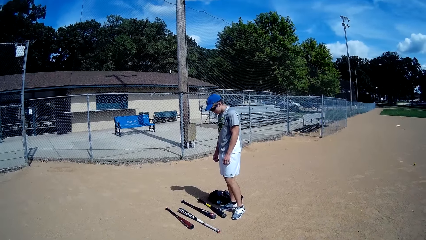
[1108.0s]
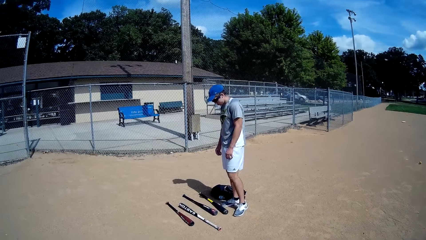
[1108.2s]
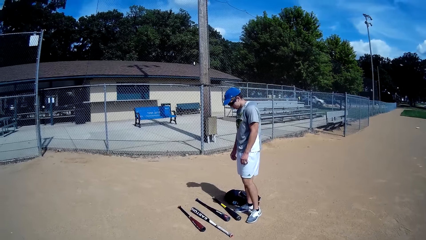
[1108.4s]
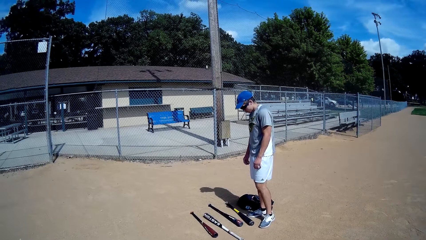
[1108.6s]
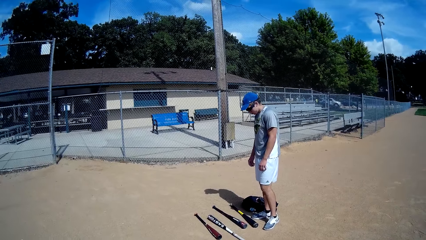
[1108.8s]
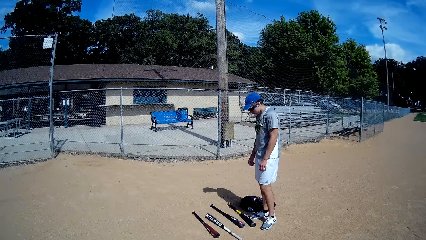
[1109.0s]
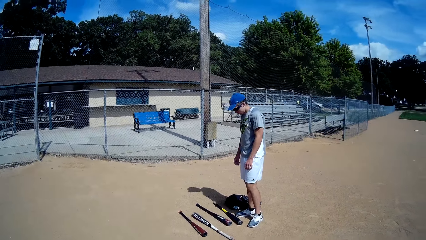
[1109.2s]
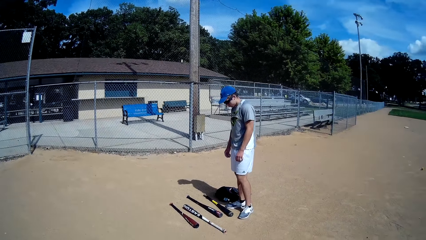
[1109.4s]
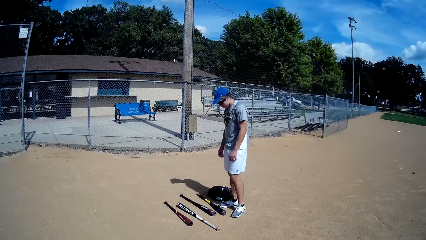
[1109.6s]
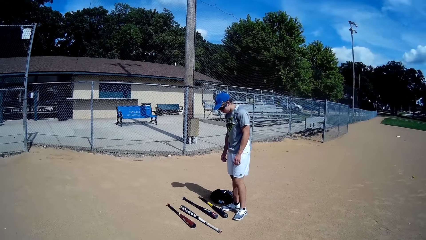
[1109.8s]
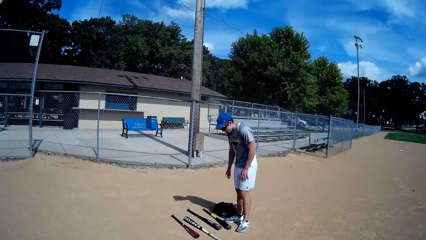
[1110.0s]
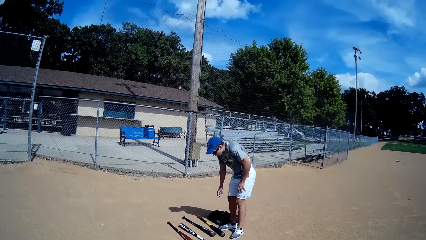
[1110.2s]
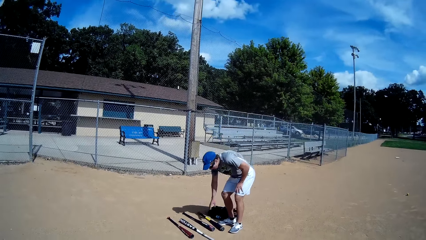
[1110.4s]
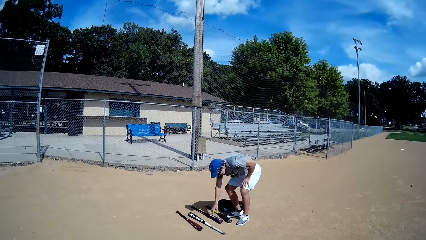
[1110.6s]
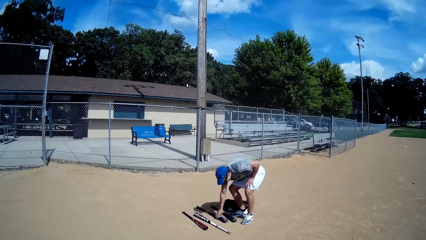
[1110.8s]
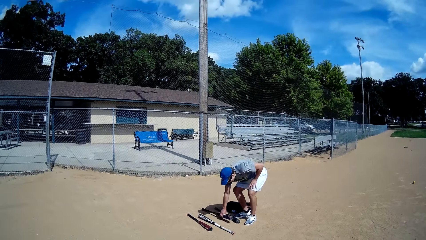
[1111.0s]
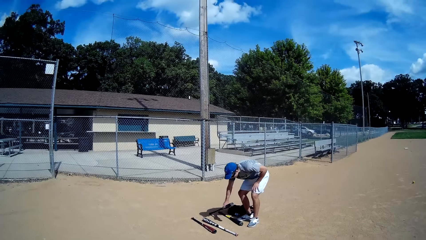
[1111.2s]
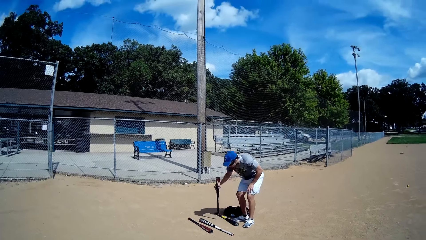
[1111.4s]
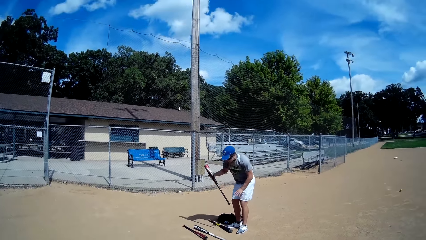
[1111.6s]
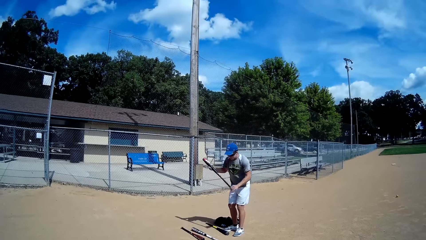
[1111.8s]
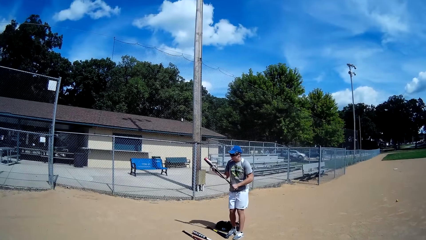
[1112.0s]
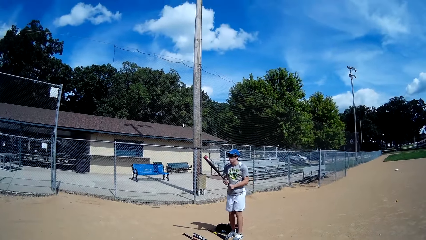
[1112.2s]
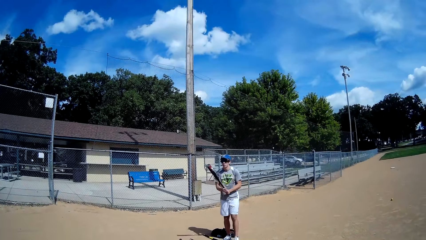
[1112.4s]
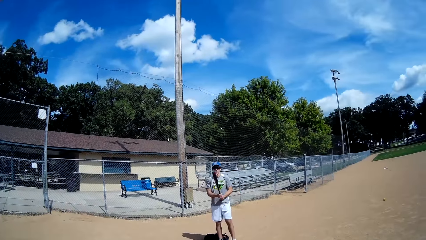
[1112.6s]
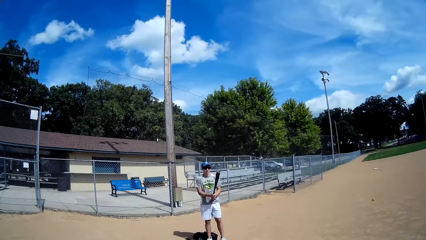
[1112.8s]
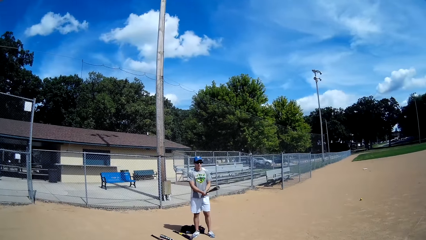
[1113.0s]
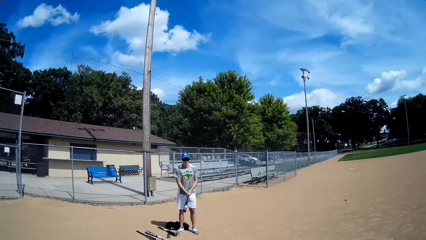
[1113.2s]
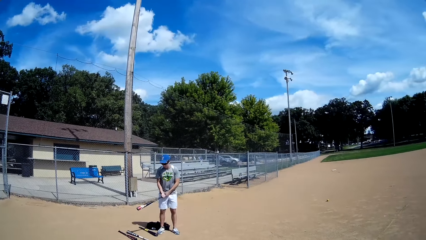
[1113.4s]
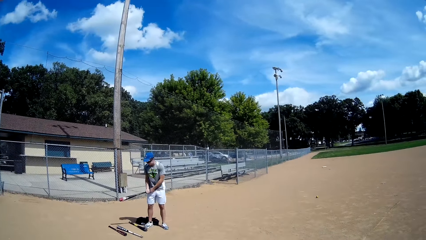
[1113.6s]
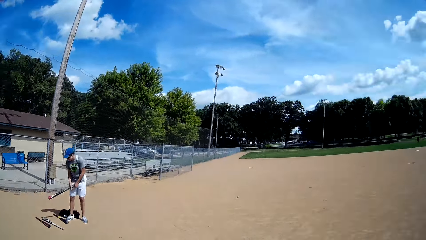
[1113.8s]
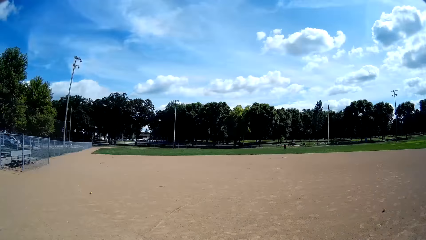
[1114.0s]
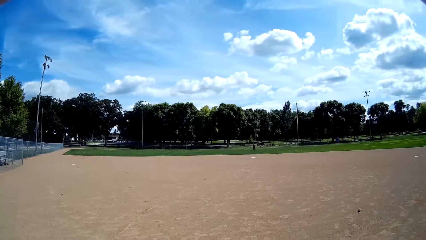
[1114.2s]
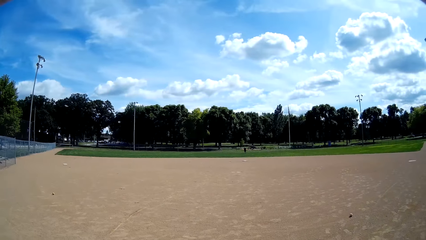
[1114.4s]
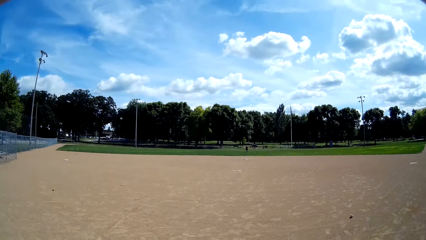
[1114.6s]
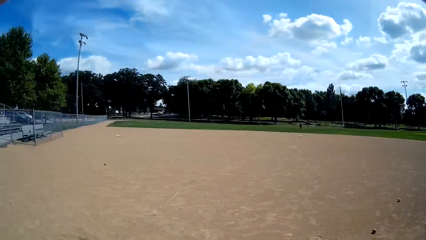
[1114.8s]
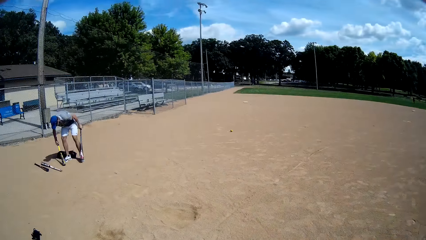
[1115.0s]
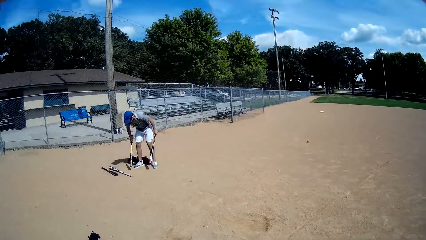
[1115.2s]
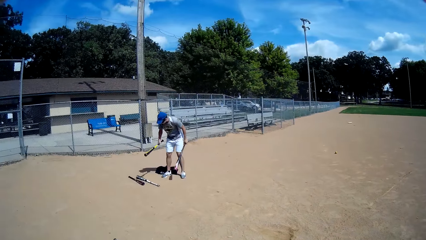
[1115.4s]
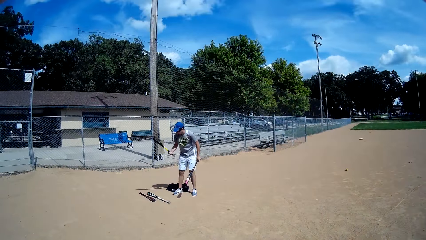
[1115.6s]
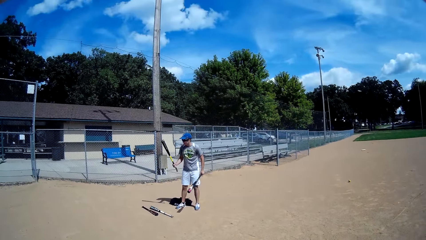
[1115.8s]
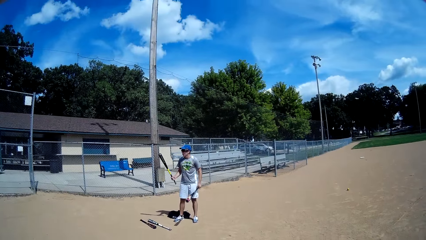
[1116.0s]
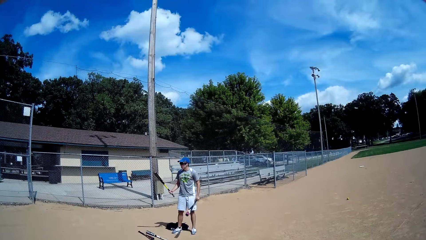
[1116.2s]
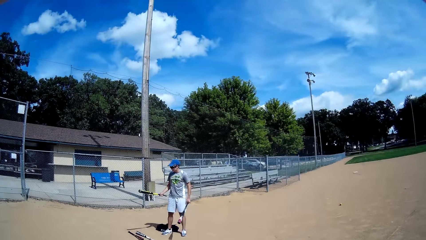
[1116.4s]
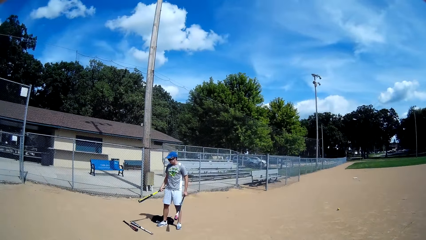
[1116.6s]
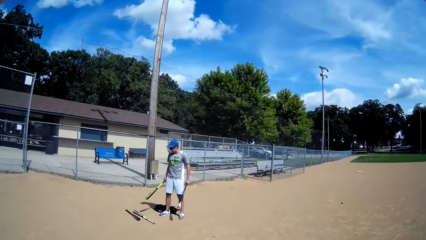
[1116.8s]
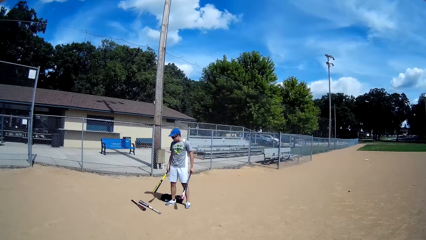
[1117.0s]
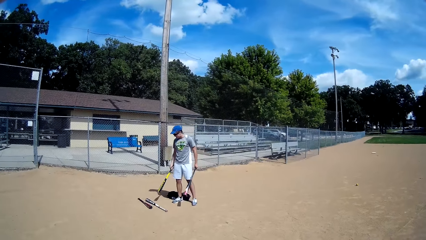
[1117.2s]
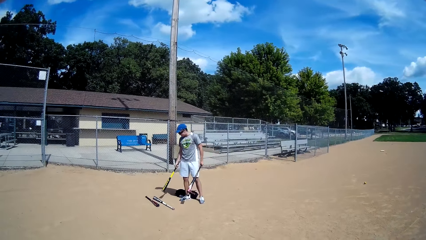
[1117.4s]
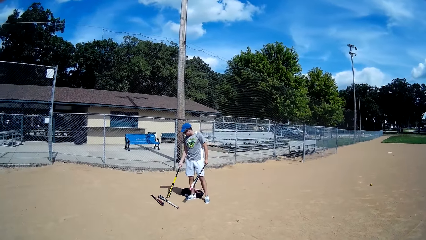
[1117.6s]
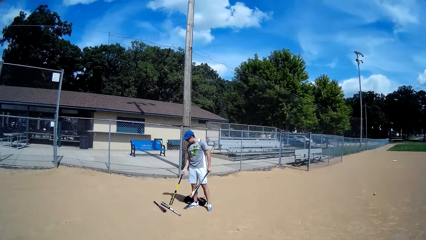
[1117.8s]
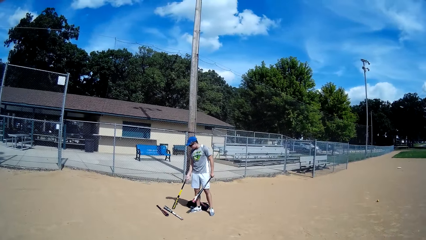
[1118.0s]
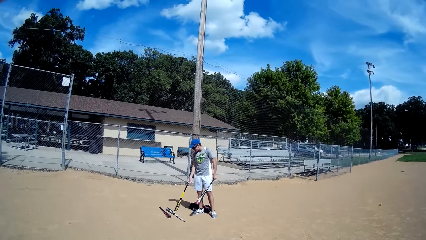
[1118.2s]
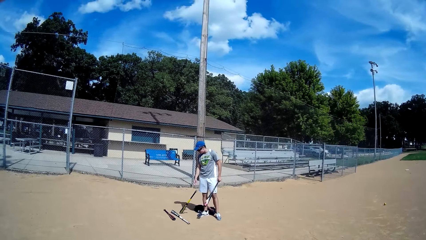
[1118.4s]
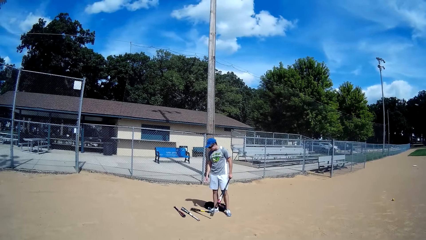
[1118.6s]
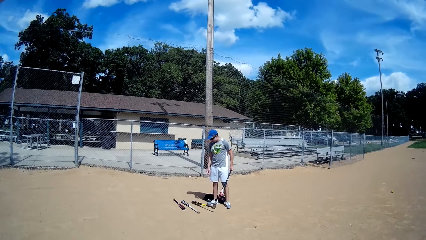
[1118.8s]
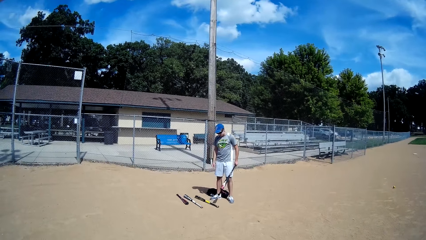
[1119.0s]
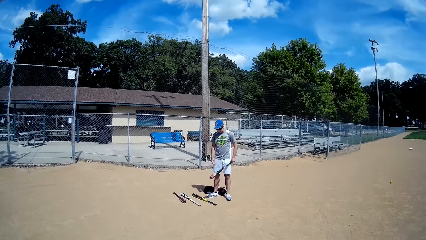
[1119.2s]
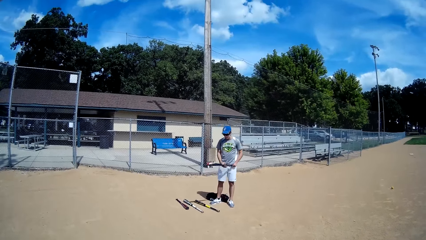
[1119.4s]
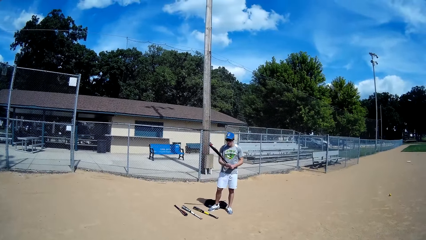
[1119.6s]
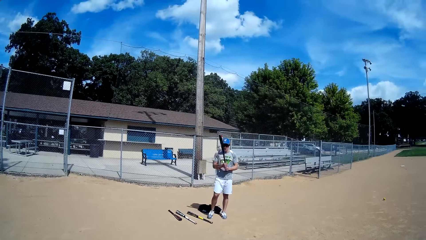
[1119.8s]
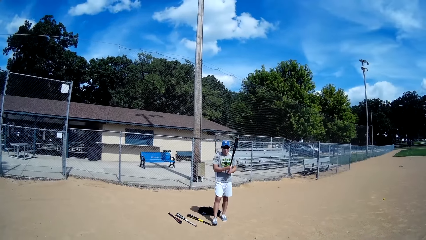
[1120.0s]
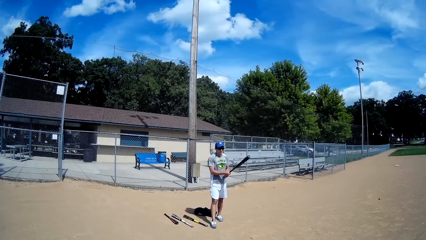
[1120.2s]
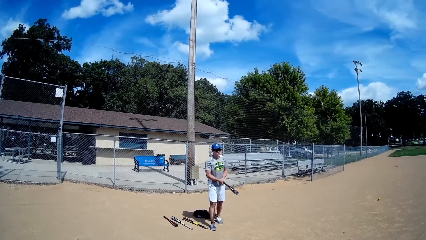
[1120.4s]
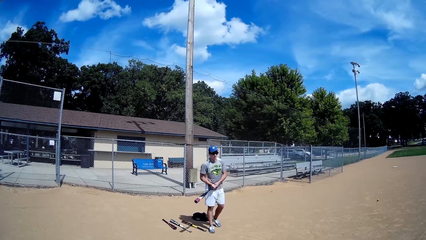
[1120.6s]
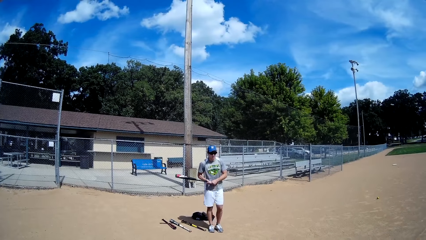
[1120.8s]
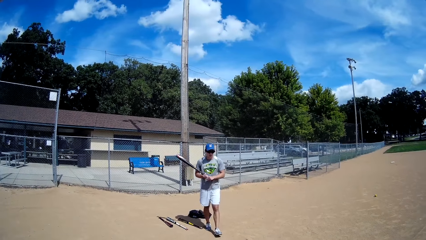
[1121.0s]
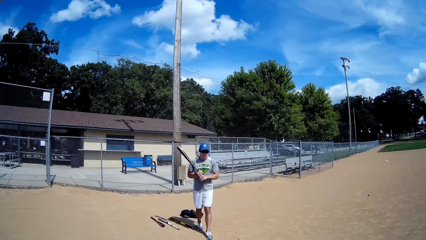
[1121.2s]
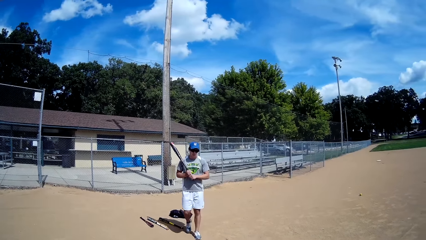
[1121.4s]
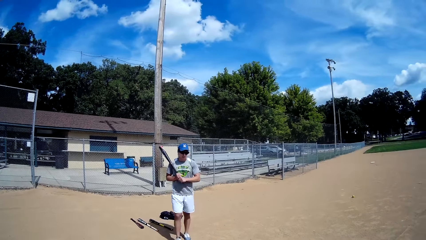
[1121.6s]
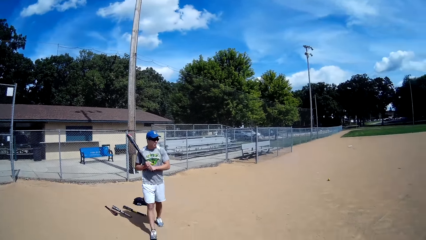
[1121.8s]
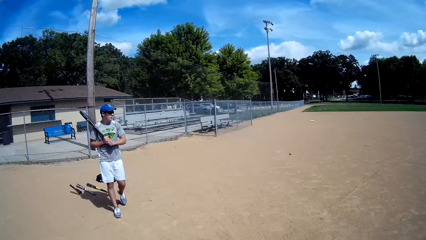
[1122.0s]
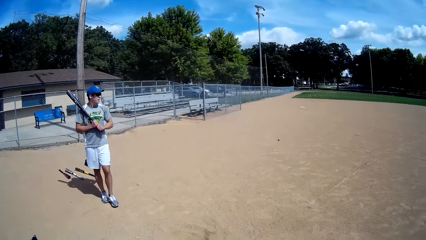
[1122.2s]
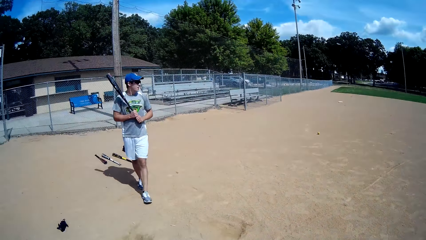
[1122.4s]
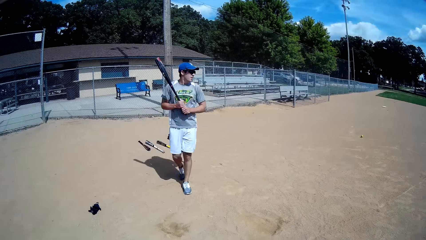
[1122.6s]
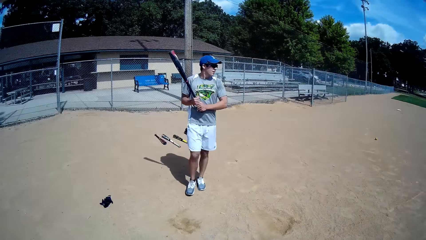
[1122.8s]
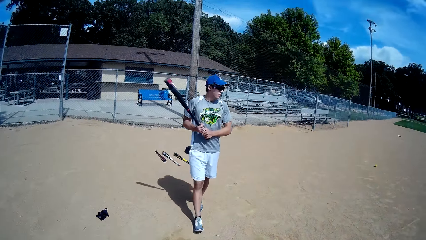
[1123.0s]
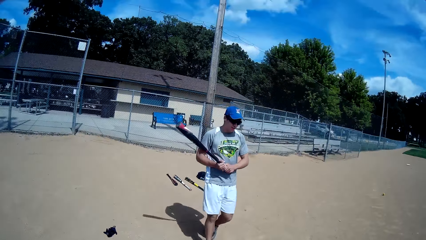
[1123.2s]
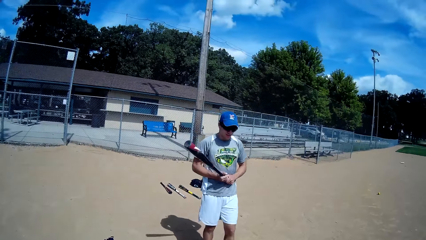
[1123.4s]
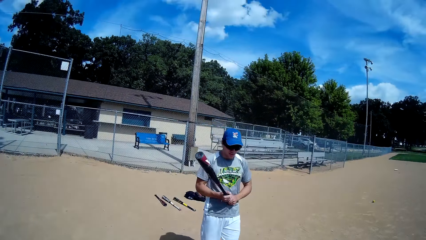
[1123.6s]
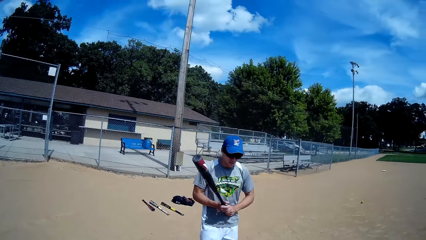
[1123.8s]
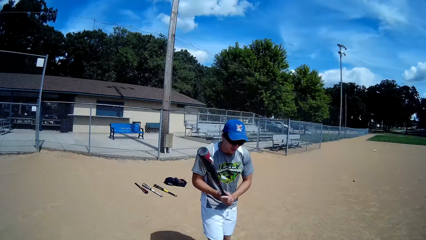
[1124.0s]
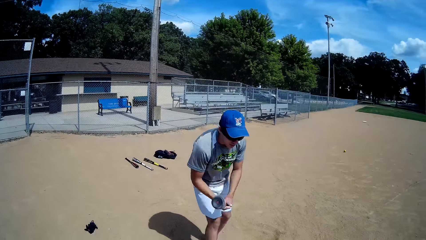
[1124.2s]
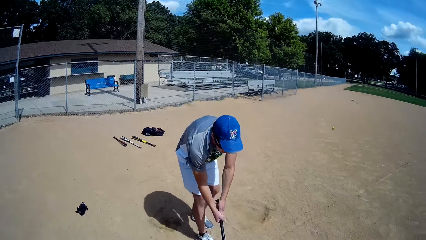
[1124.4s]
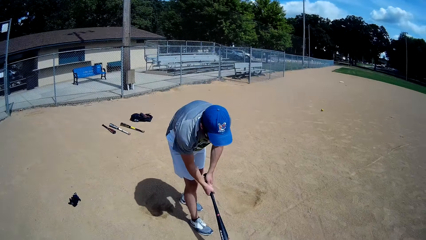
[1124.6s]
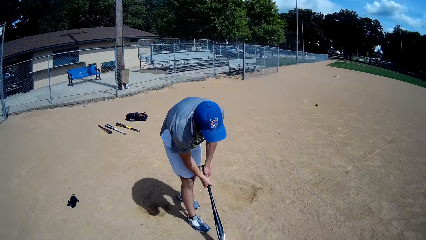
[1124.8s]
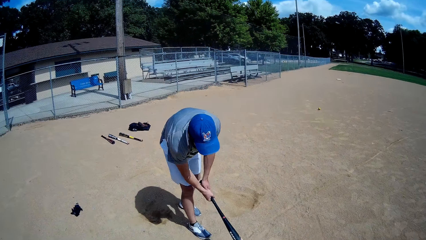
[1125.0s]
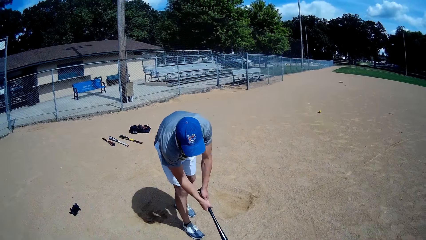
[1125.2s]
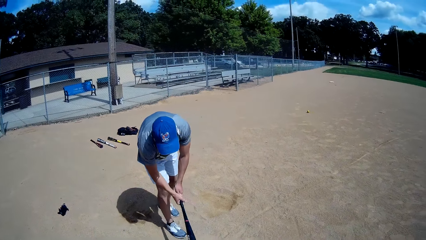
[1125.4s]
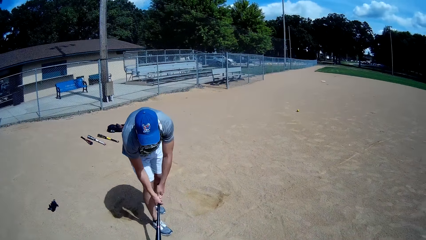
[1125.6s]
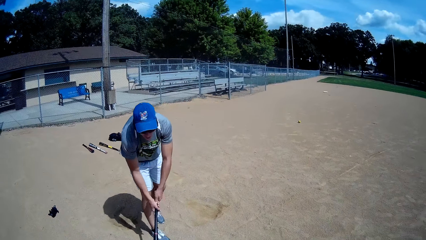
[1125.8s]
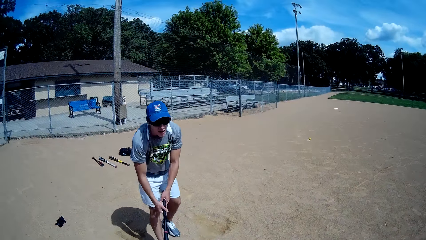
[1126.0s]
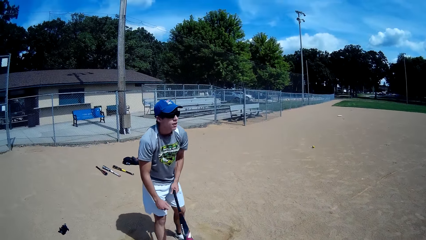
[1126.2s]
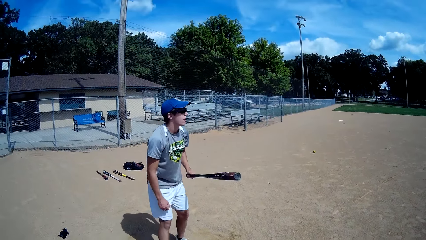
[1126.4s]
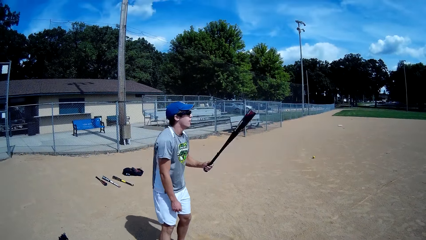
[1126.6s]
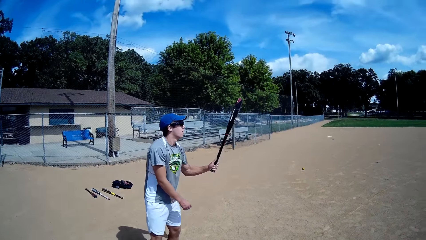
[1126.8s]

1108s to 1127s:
The man picks up a baseball bat from the ground and holds the bat in hand. The man picks up another baseball bat from the ground and looks at the bat. The man drops the other baseball bat to the ground and whirls the bat in the air. The man walks towards the camera wearer. The man hits the ground with the baseball bat.
